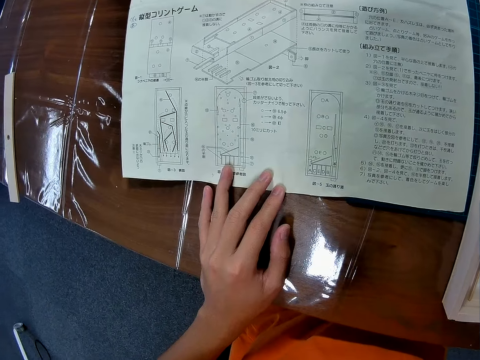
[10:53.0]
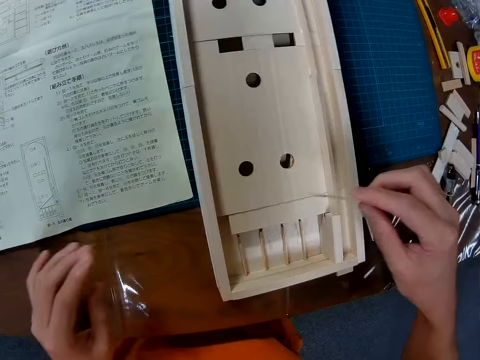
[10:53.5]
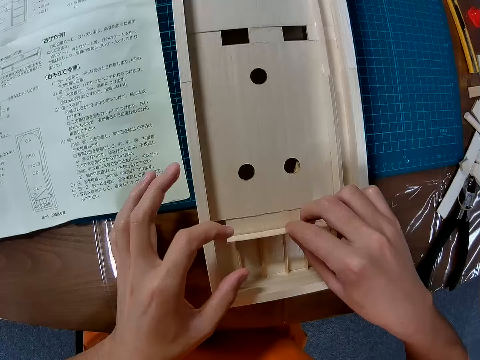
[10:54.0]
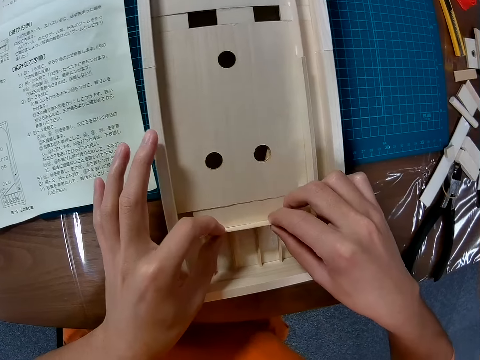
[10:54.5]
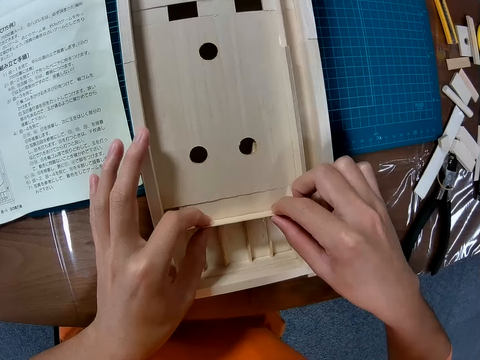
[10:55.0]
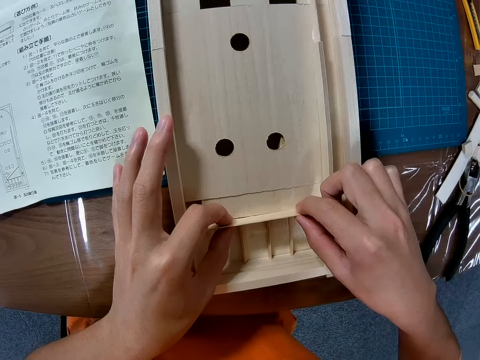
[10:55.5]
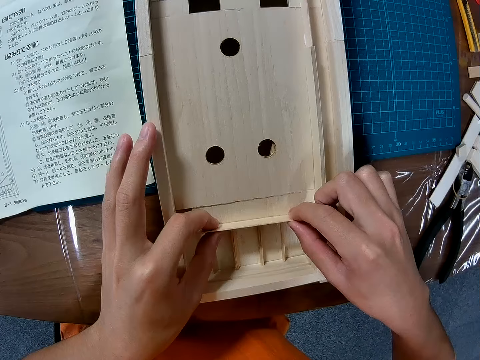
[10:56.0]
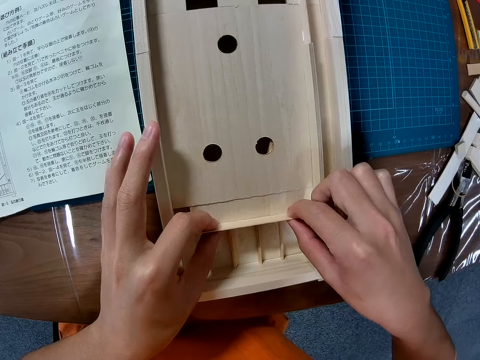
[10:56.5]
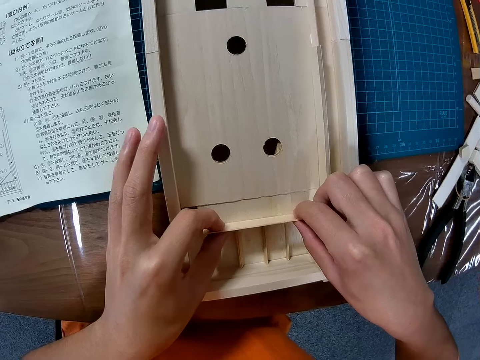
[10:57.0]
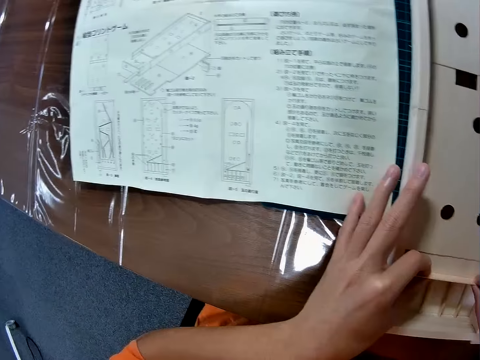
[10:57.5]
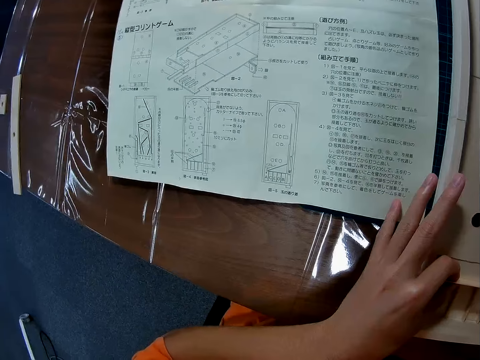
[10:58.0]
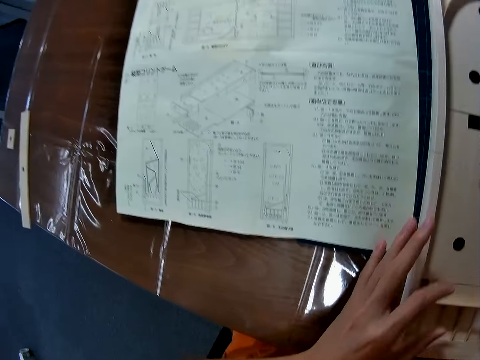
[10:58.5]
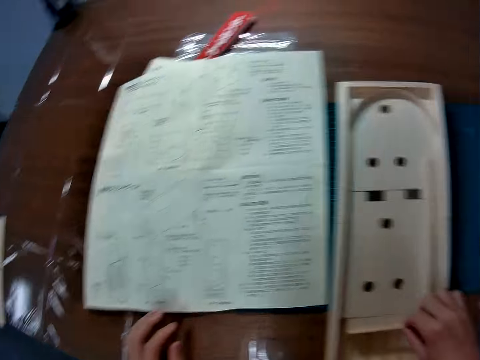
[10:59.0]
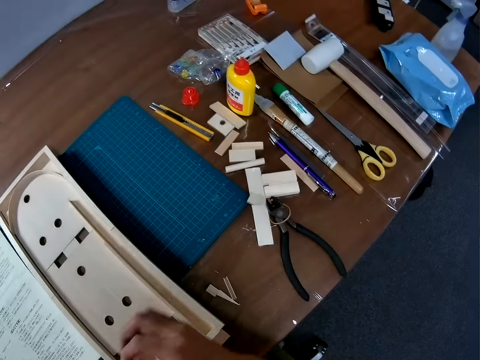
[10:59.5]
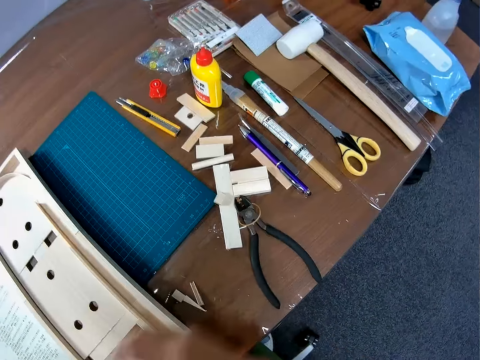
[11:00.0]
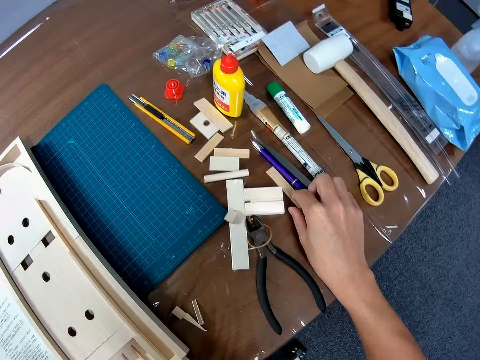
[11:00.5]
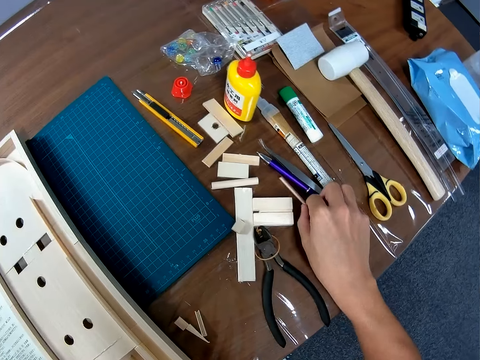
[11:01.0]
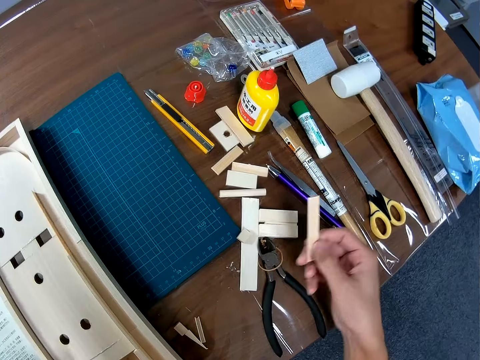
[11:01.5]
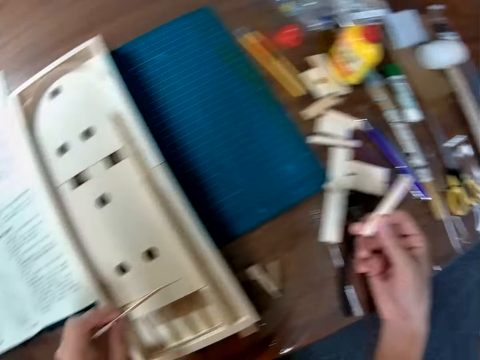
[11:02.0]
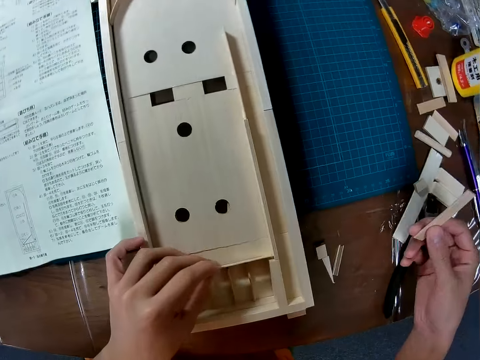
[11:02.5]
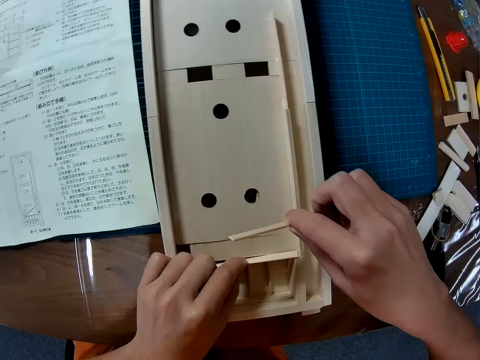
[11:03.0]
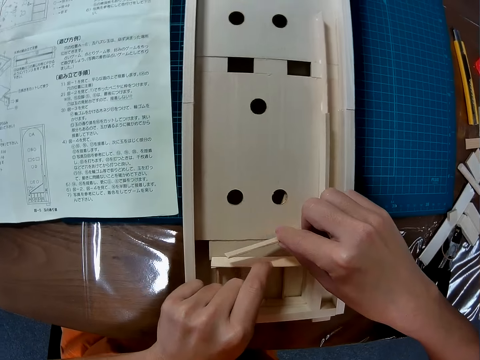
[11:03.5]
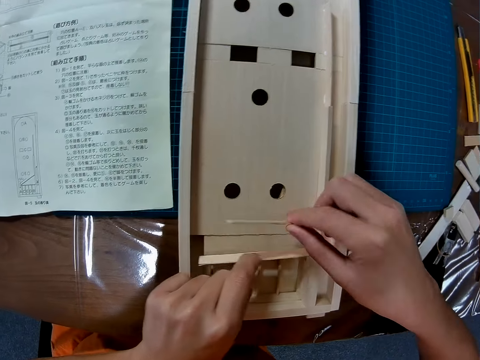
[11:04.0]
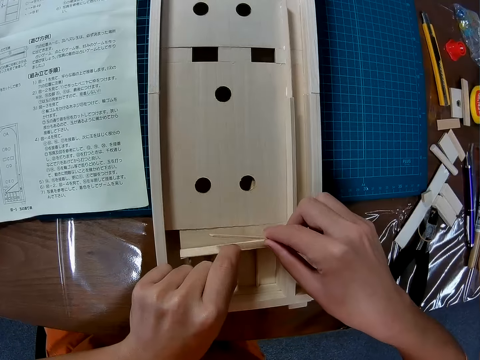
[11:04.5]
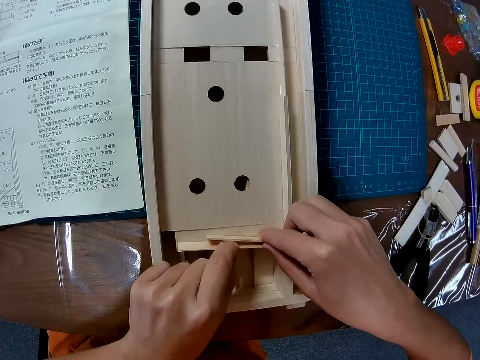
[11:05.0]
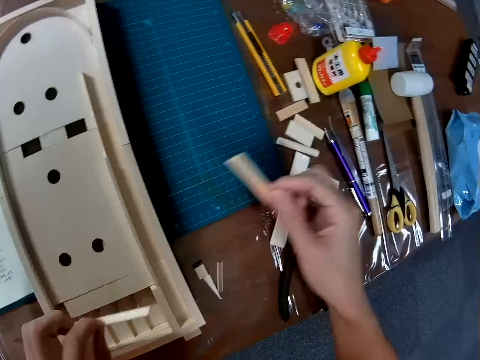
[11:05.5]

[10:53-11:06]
The camera wearer places the wood piece on the craft. He fixes the piece of wood. He looks at the sketch paper. He picks another wood piece from the table with his right hand. He measures the wood piece with the other wood piece on the craft. He fixes the piece of wood.

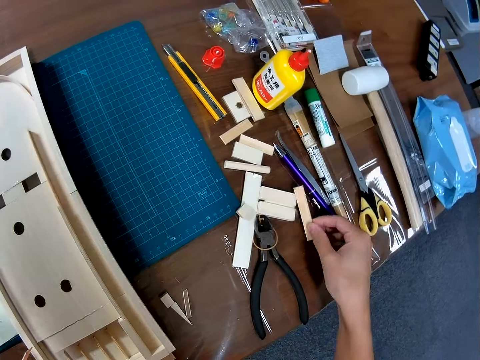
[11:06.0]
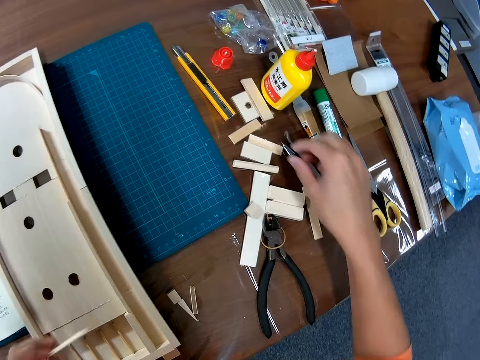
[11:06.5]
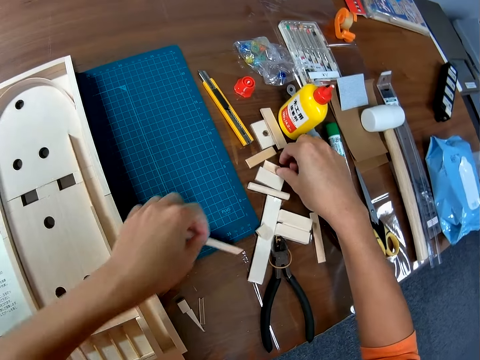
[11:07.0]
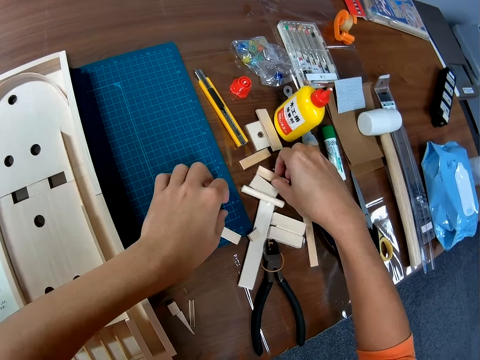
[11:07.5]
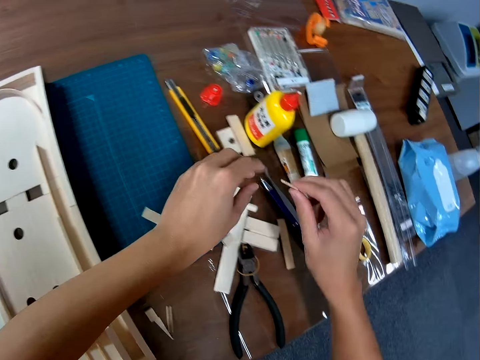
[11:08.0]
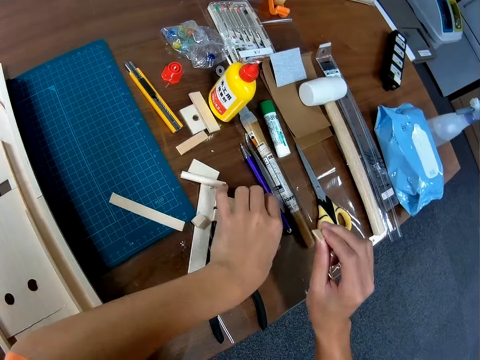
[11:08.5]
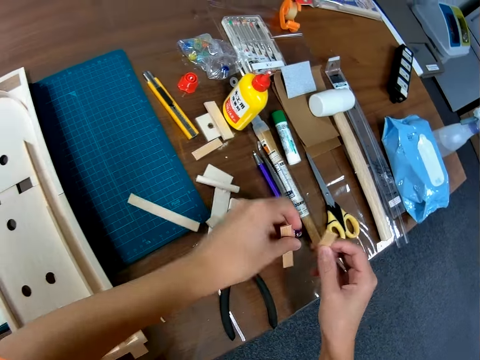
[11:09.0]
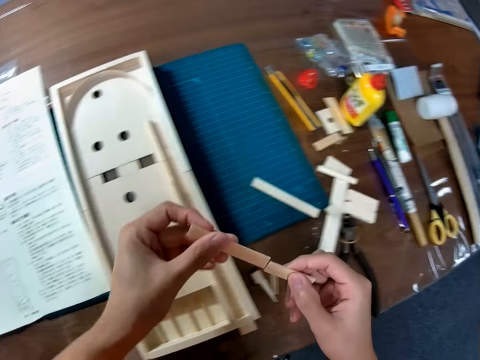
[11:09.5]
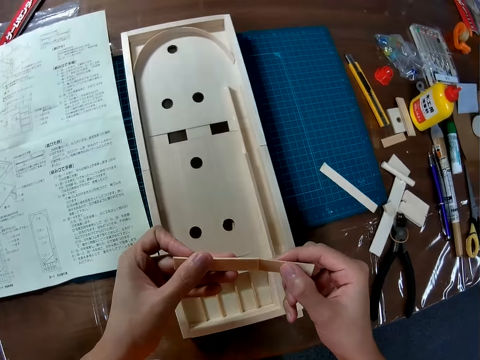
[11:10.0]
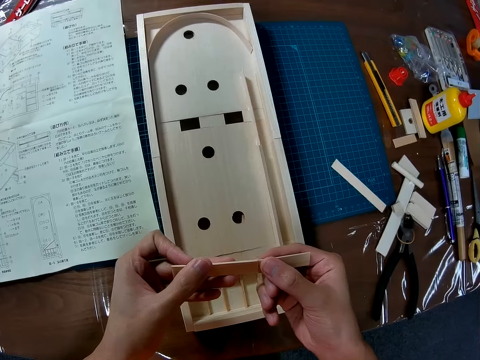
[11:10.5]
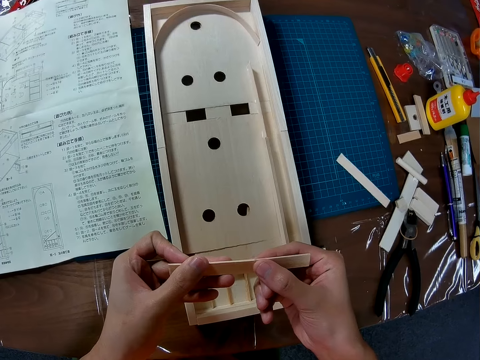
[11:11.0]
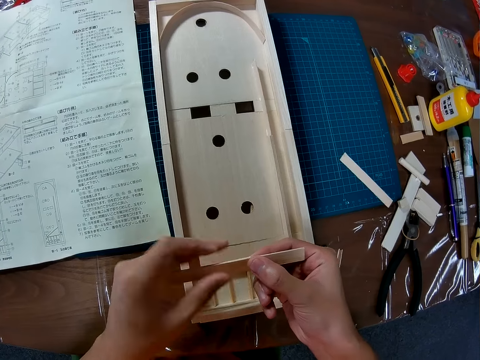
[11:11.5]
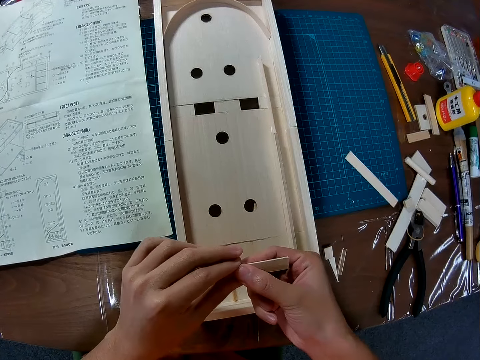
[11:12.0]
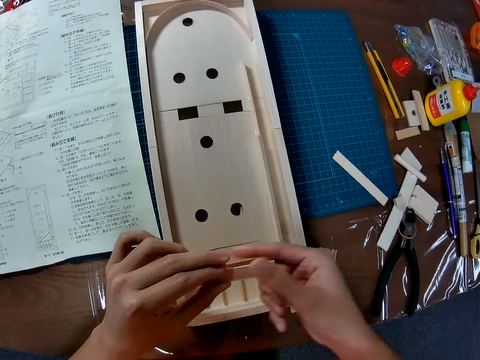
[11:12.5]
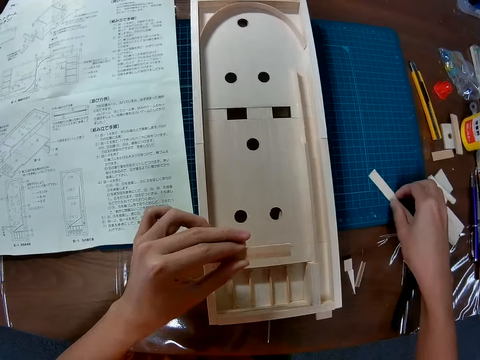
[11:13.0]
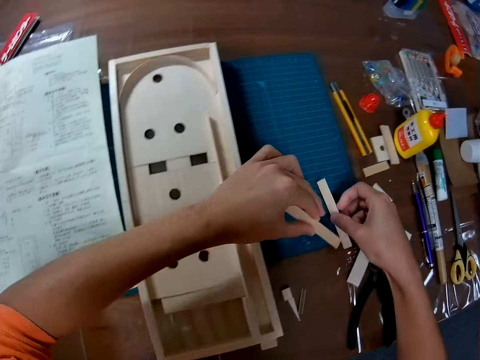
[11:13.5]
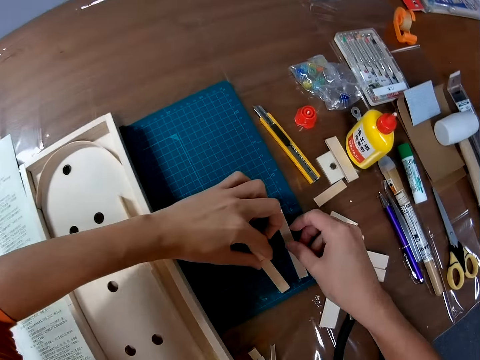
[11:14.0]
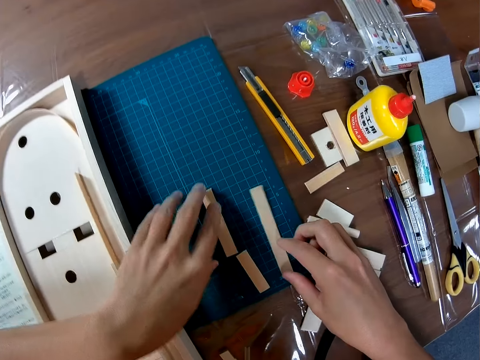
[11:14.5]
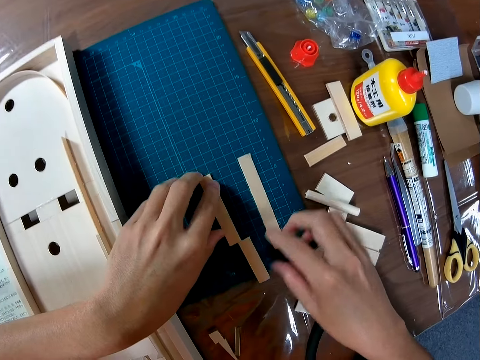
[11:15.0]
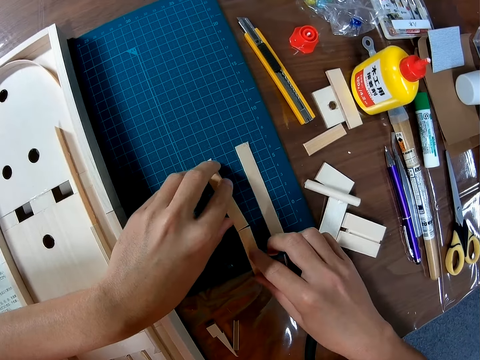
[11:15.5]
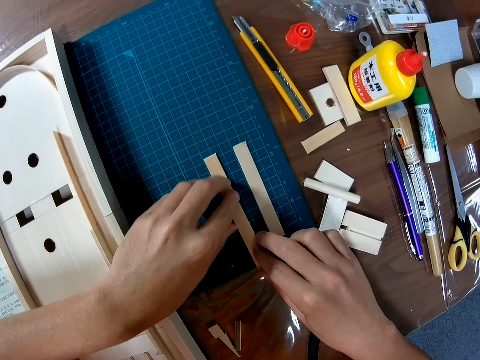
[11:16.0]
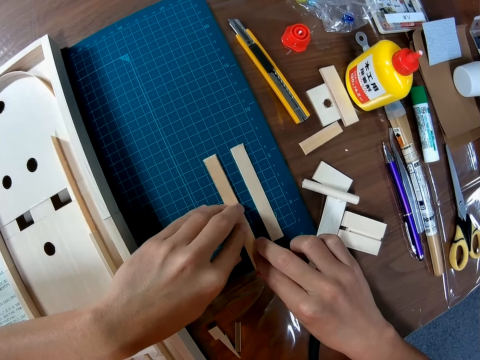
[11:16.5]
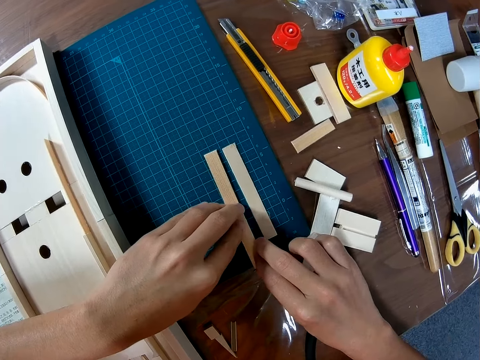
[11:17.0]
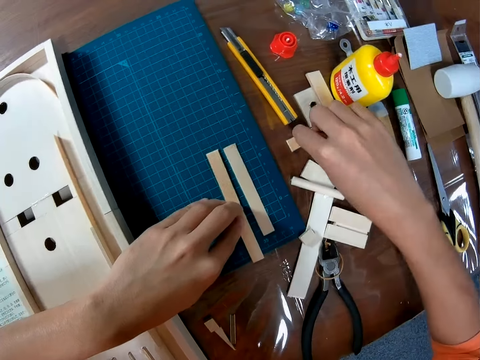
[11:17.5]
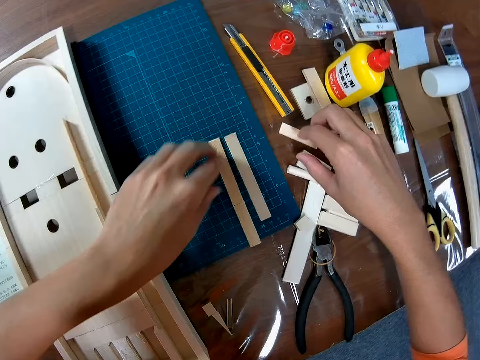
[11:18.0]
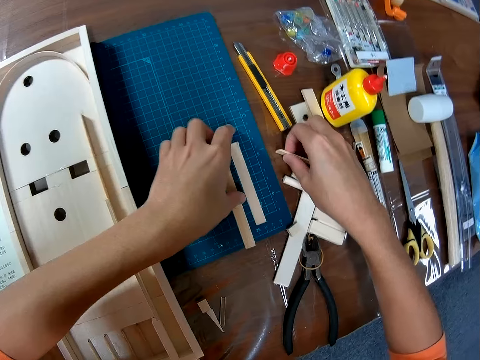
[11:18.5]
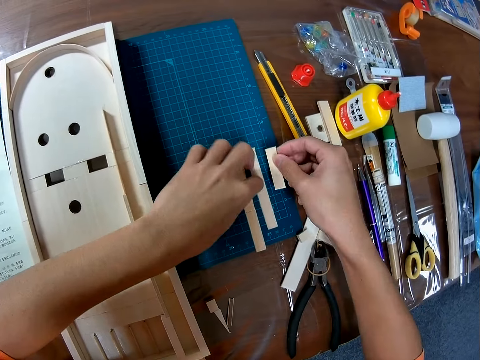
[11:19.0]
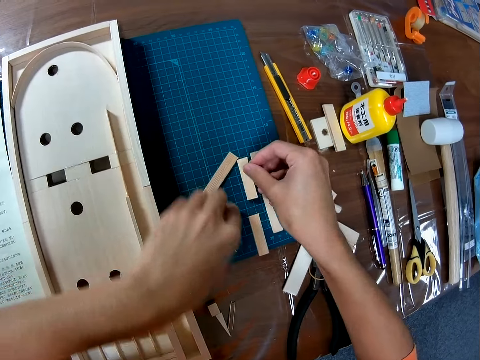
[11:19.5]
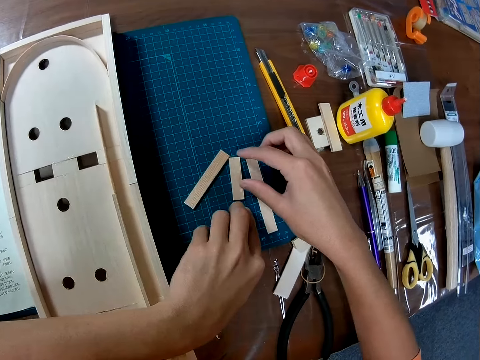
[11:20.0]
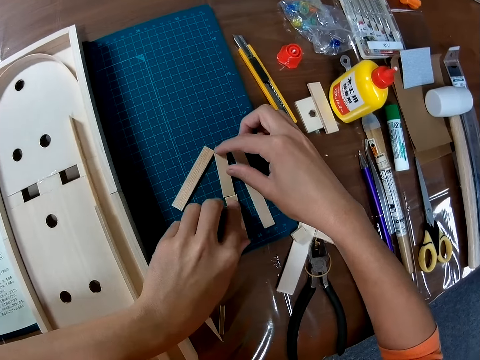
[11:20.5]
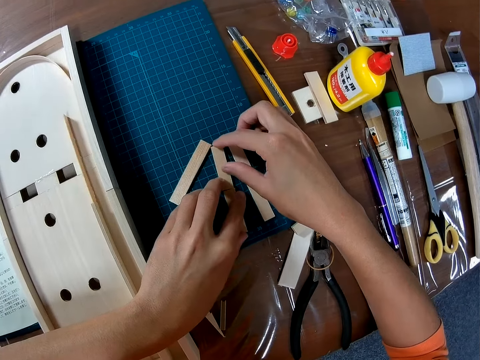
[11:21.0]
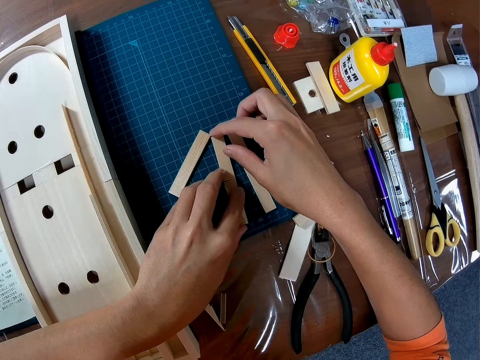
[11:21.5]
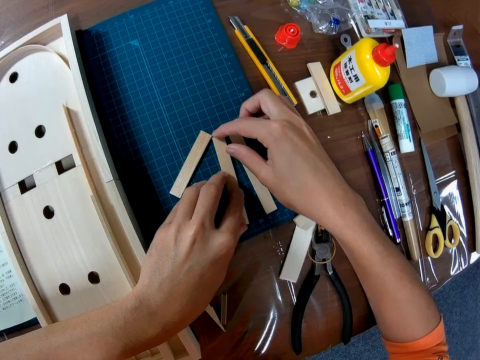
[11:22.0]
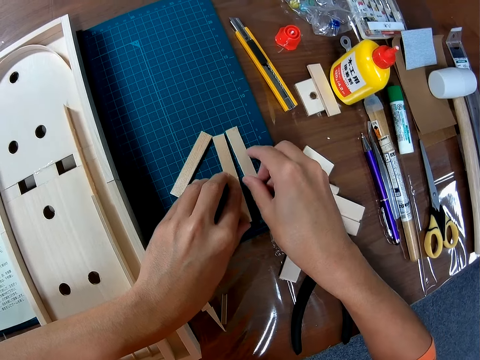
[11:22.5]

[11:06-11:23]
The camera wearer drops the wood piece on the table. He places the other wood piece on the table. He picks up another wood piece from the table with his right hand. He picks a wood piece with his left hand. He fixes the two wood pieces together. He takes the piece of wood and puts down the piece of wood. He places the wood pieces side by side with a longer wood piece on the table. He joins the piece of wood. He takes the piece of wood. He replaces the longer of the two wood pieces with a smaller one. He joins the piece of wood.
